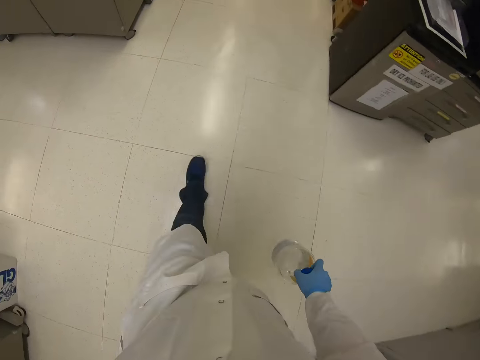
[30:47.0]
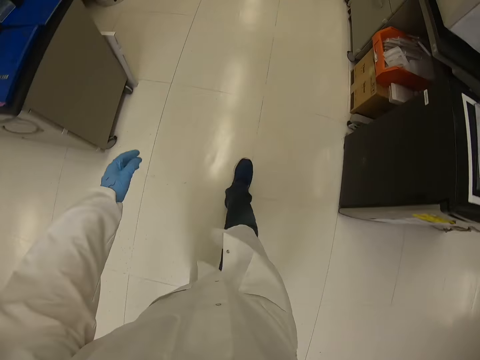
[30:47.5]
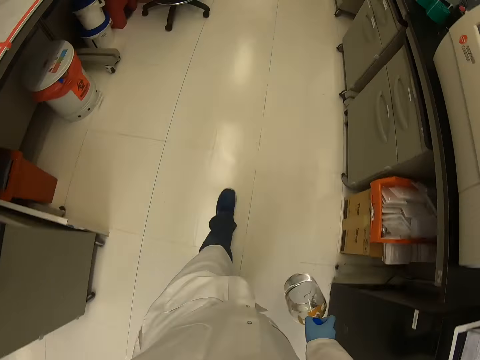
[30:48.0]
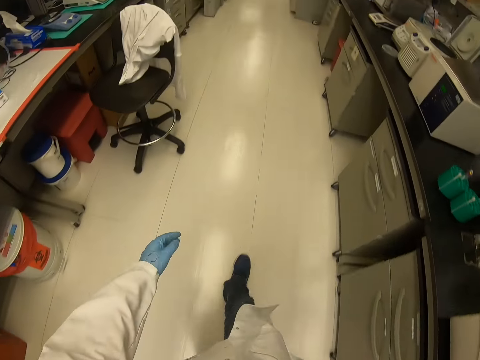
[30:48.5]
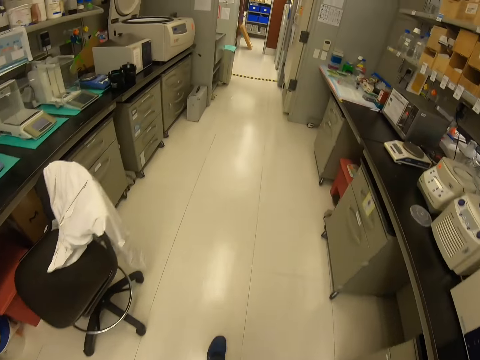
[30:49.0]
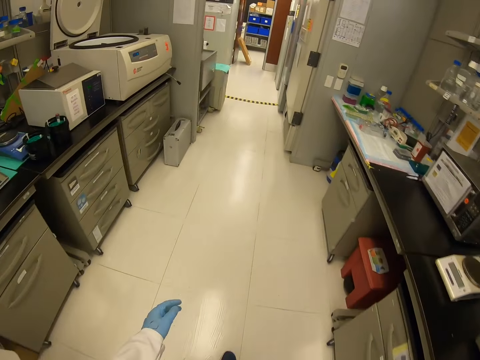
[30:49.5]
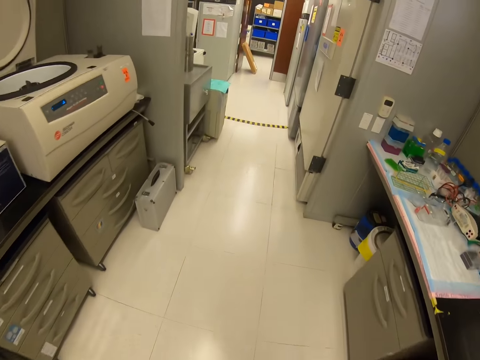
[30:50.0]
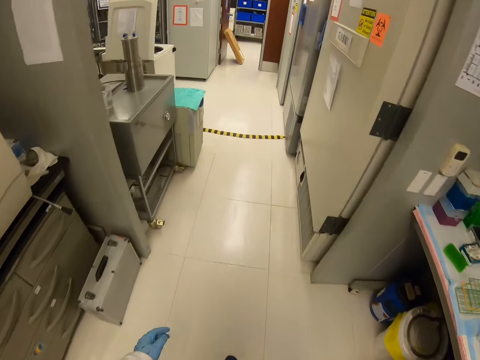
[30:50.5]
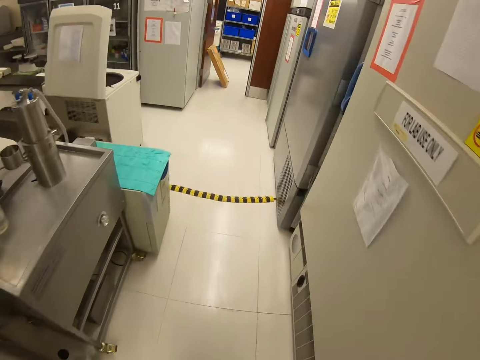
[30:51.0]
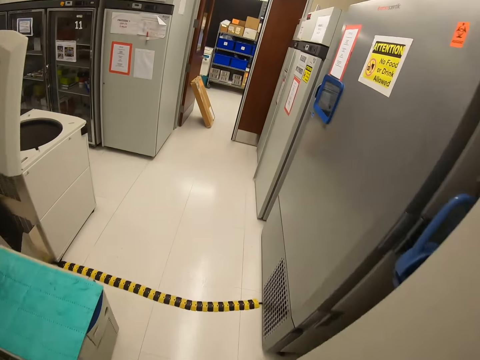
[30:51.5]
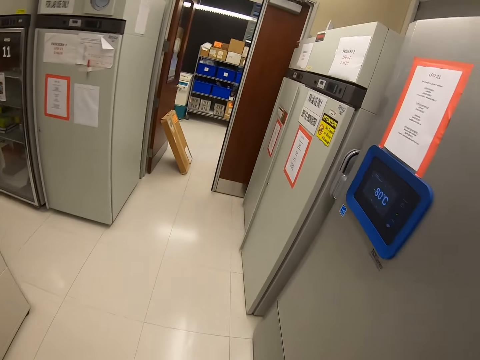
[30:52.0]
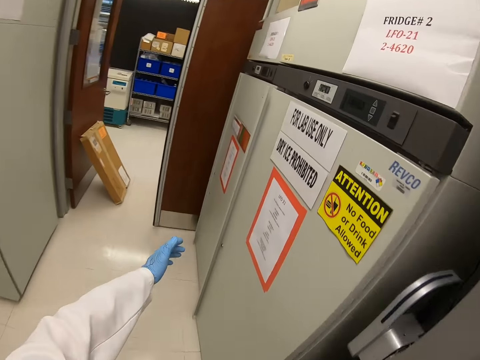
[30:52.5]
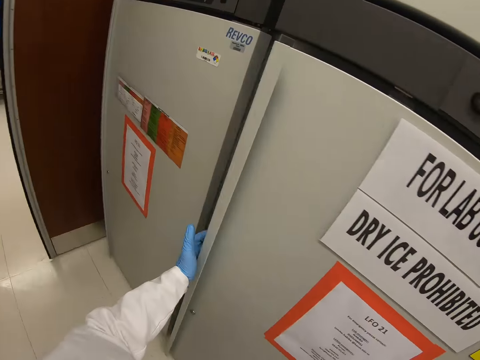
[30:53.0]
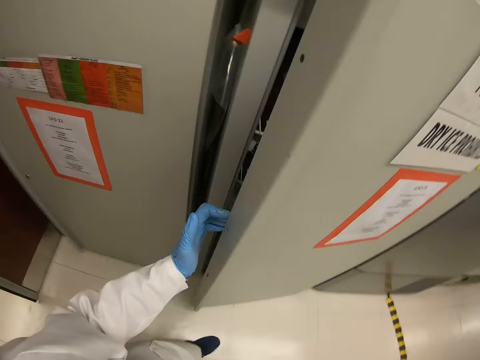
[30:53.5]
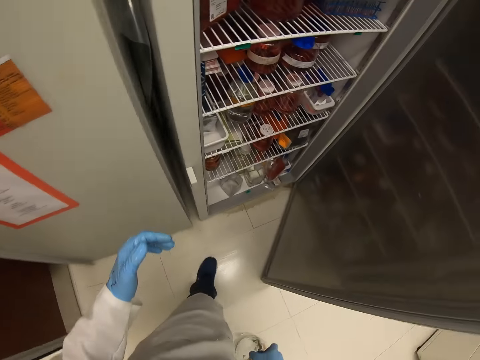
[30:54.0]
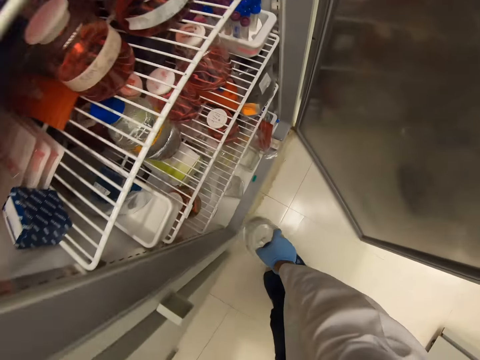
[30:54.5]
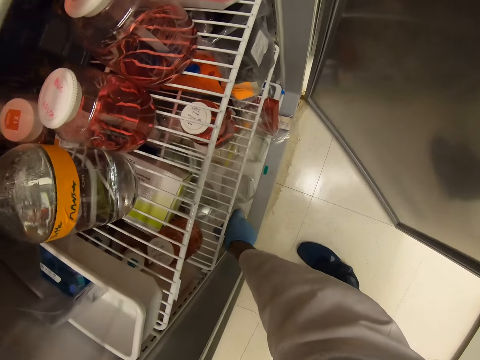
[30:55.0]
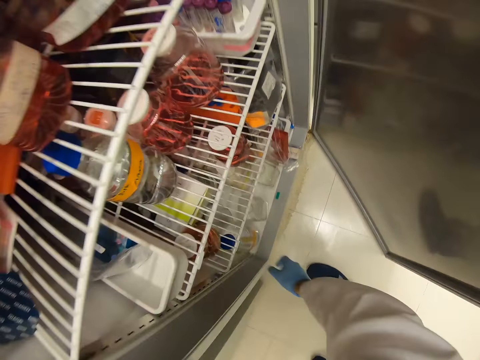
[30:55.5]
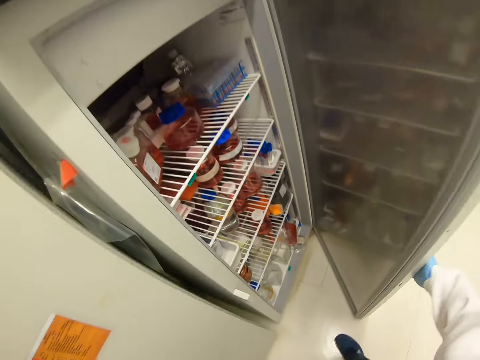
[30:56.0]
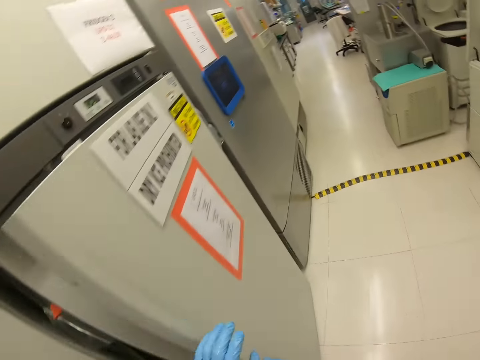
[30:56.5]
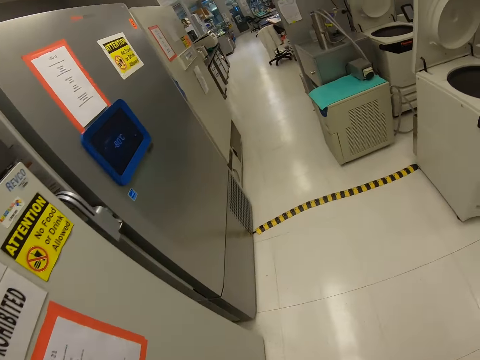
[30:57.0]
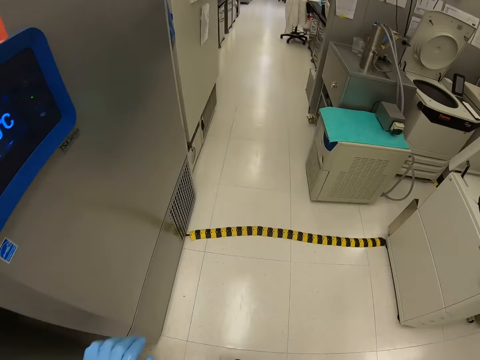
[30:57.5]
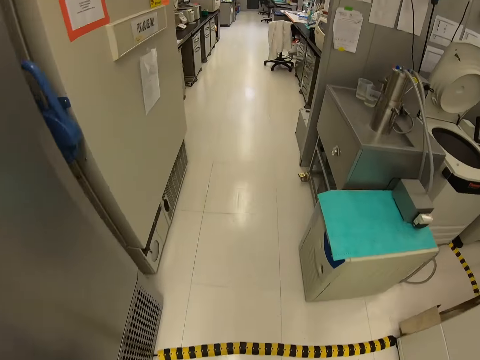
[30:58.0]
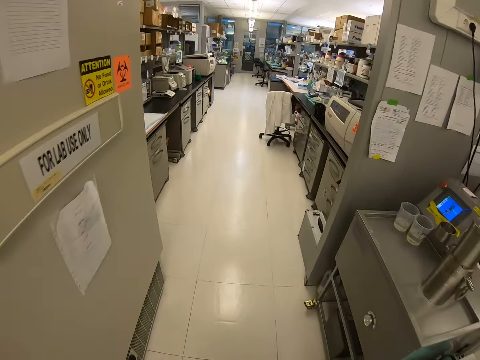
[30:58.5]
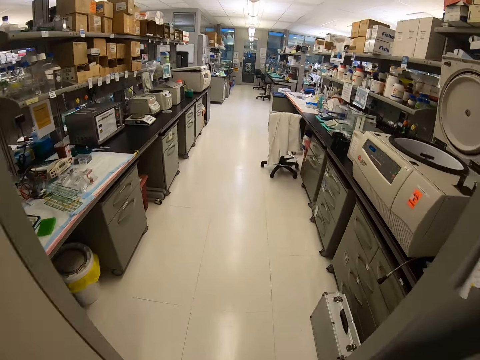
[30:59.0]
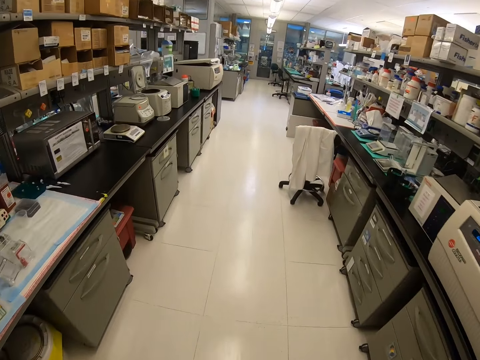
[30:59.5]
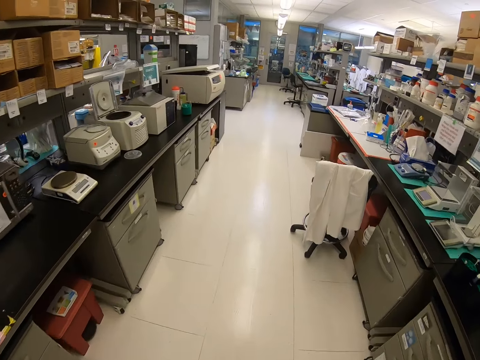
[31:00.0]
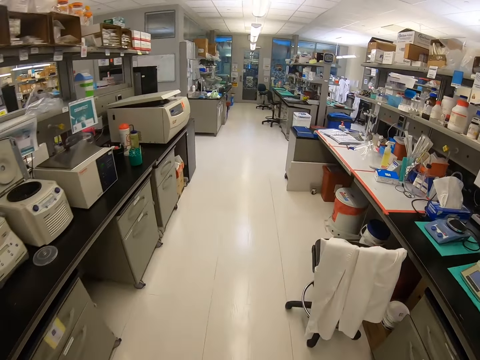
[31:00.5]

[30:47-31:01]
The camera wearer walks in the laboratory. They carry the liquid. They open a fridge. They put the bottle of liquid in the fridge. They close the fridge.

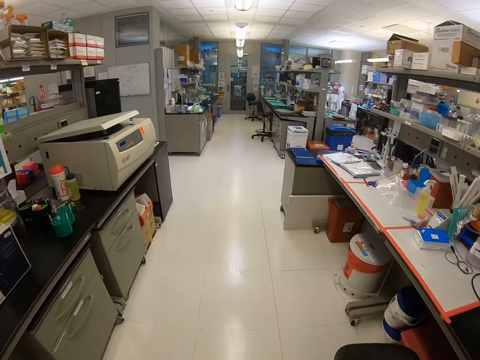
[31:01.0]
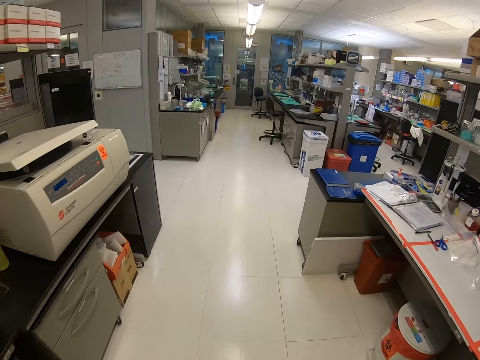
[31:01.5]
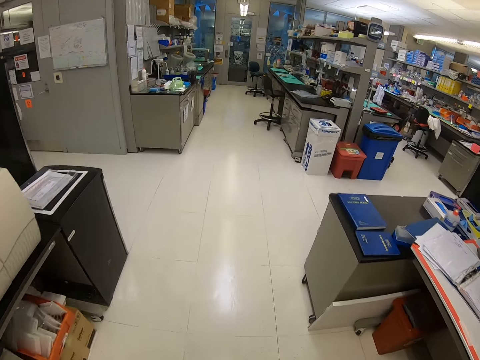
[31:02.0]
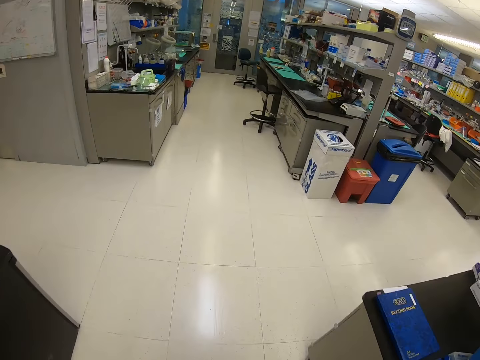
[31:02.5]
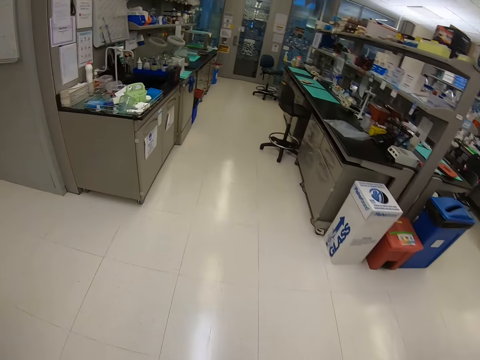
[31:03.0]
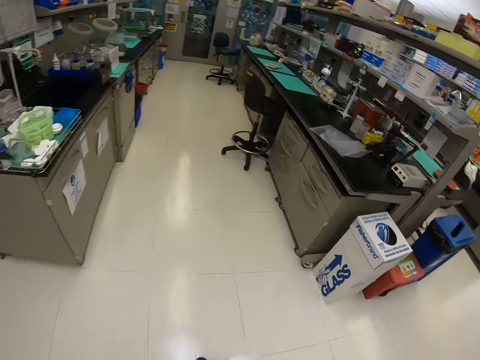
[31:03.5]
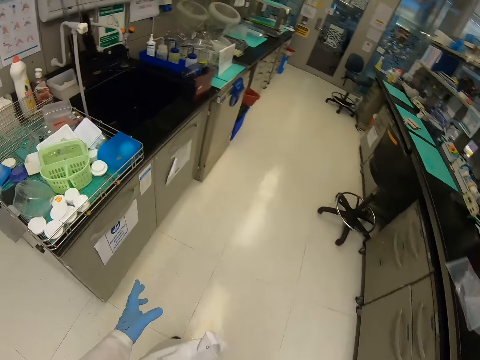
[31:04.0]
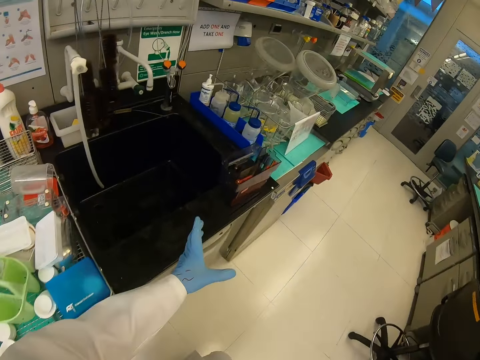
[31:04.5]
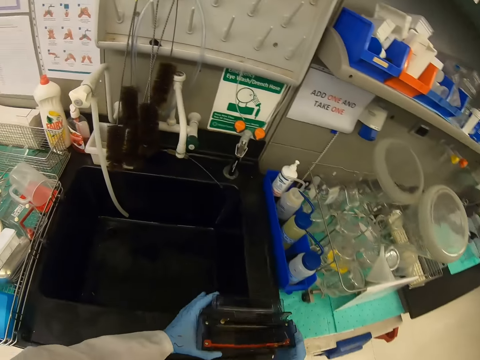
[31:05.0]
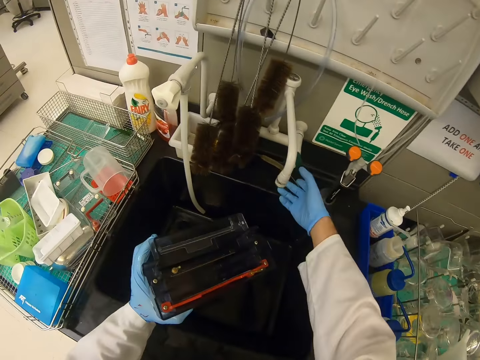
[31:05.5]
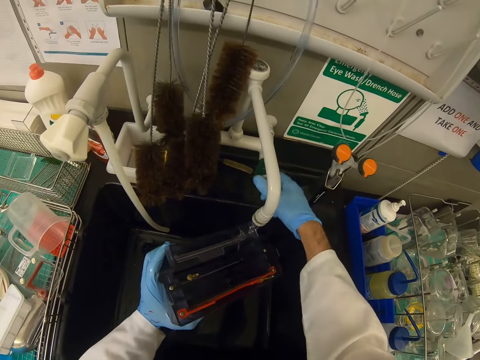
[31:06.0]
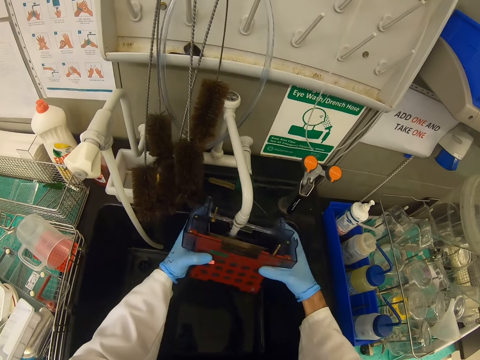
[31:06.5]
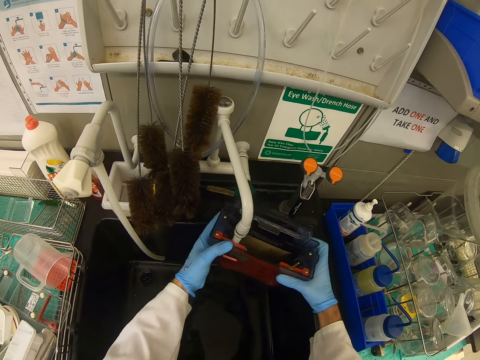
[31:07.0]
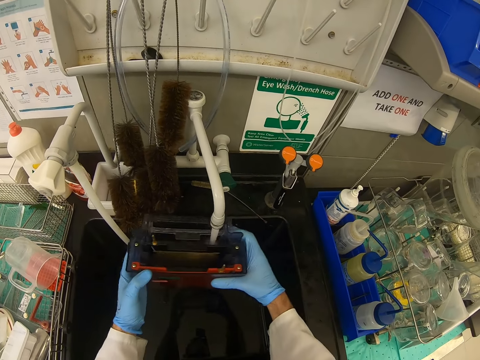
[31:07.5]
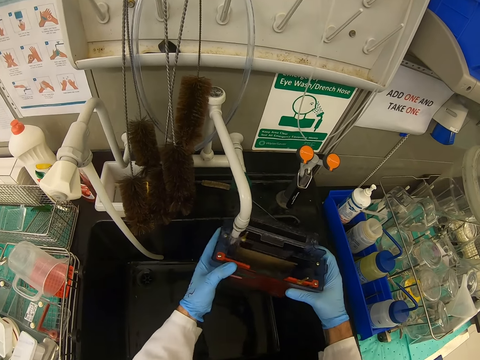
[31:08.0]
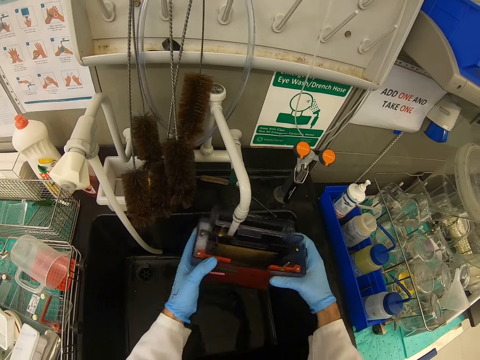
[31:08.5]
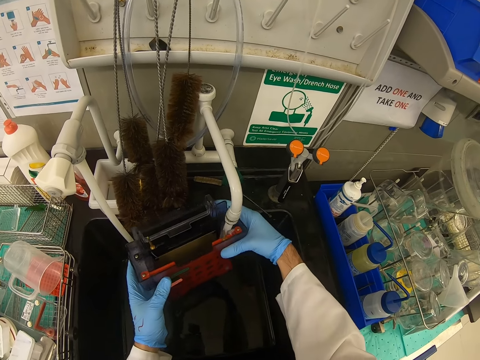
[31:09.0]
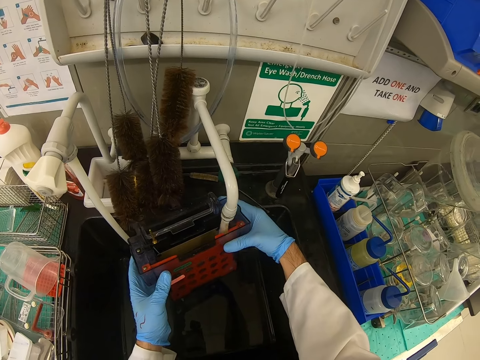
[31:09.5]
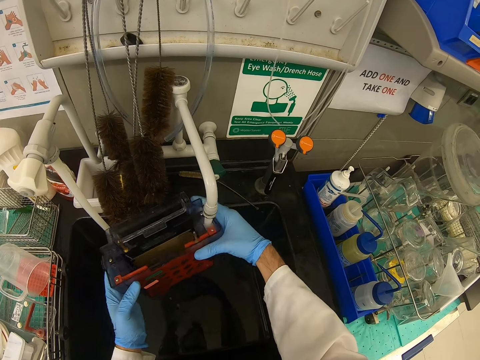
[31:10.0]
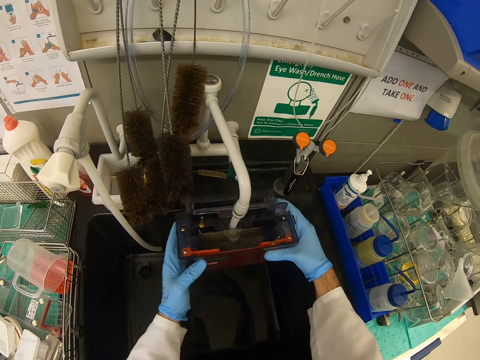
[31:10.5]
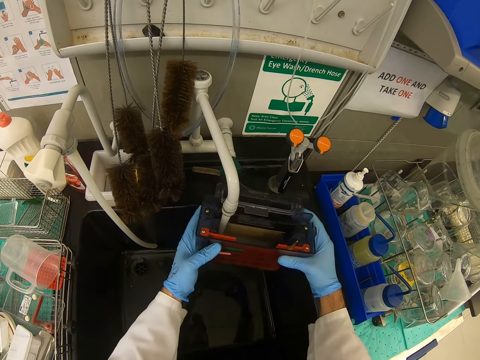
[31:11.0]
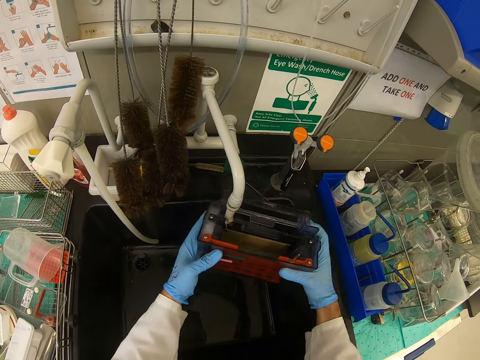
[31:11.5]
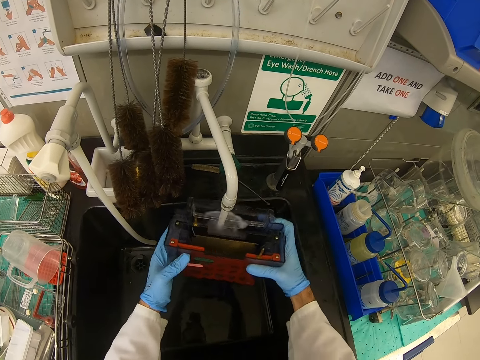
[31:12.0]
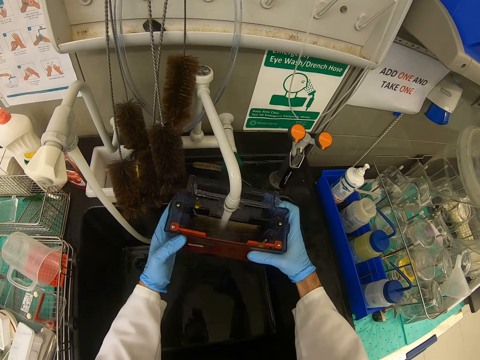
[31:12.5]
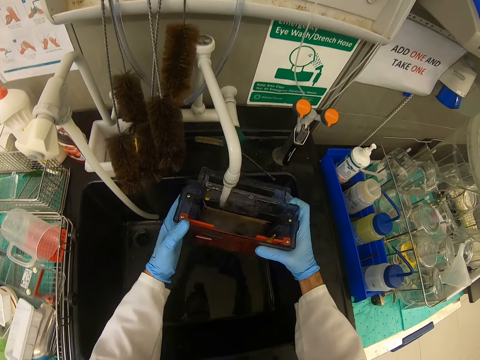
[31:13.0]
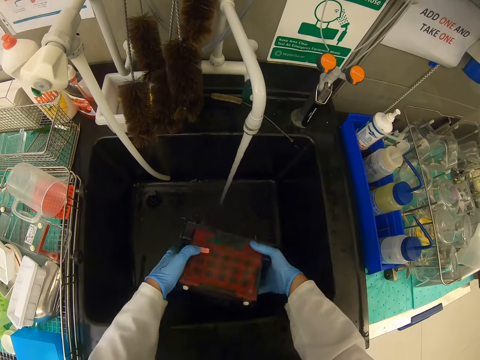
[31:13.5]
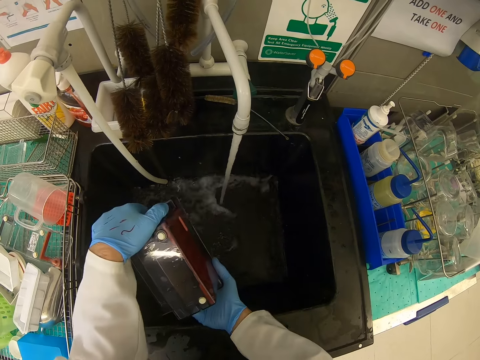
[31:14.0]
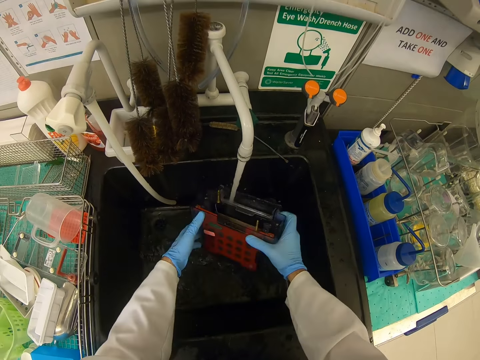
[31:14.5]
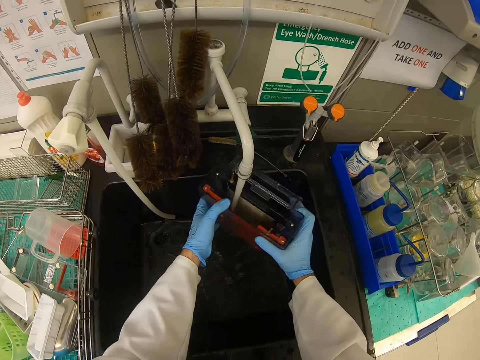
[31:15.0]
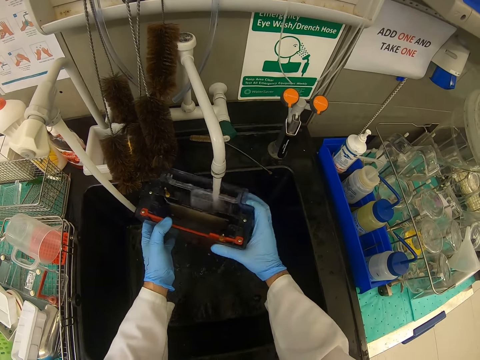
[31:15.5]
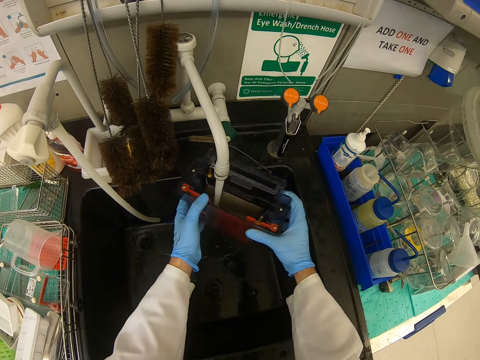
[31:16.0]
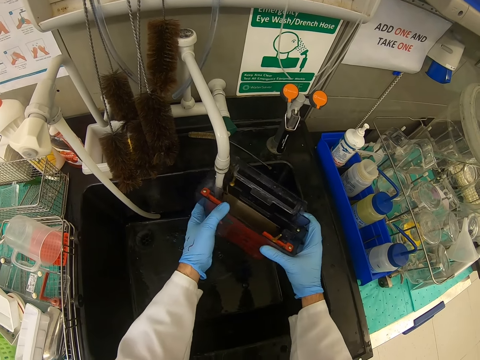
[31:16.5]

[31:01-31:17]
The camera wearer walks in the laboratory. He takes an apparatus. He opens the tap with his right hand. He fetches water from the tap. He cleans the apparatus. He pours water in the sink.
